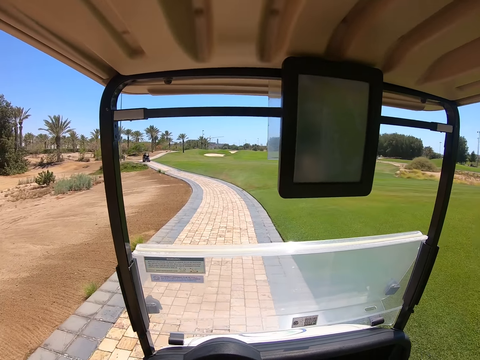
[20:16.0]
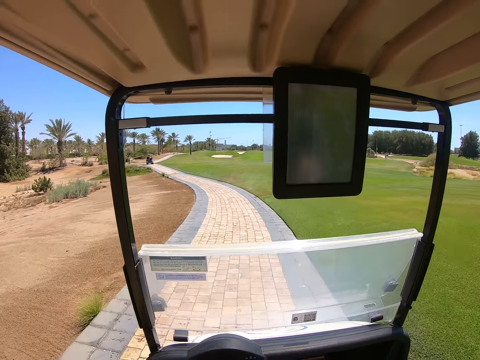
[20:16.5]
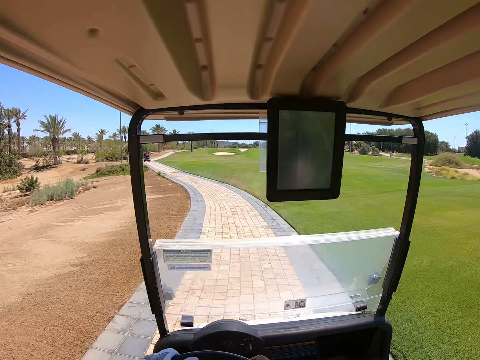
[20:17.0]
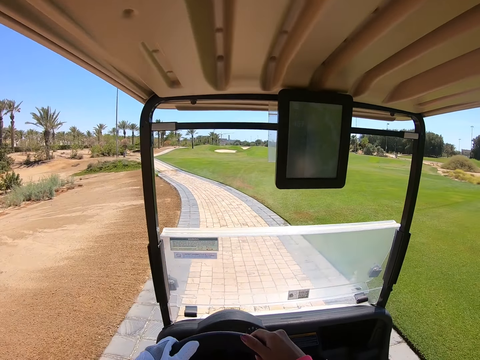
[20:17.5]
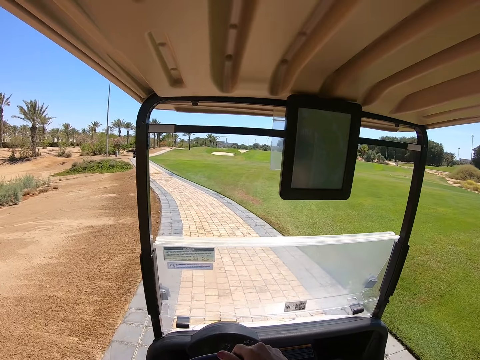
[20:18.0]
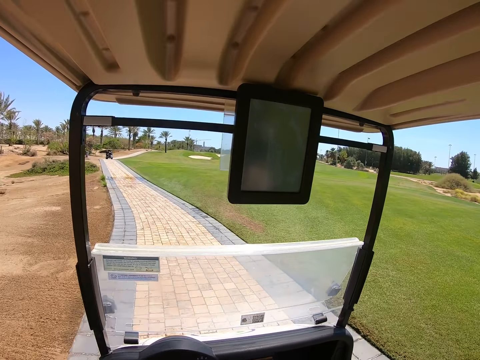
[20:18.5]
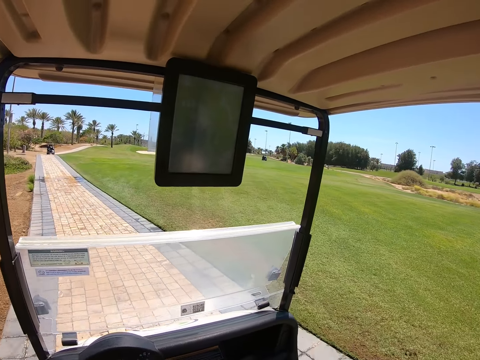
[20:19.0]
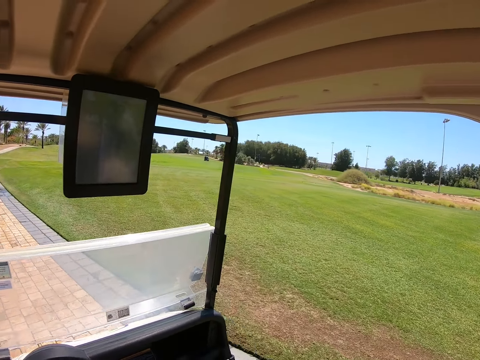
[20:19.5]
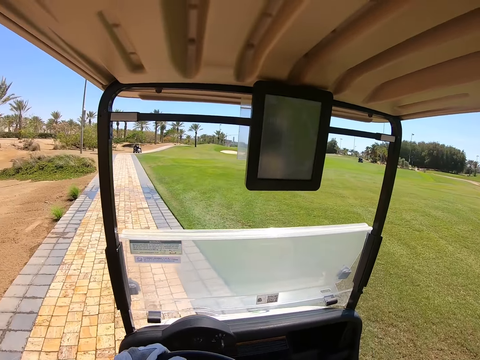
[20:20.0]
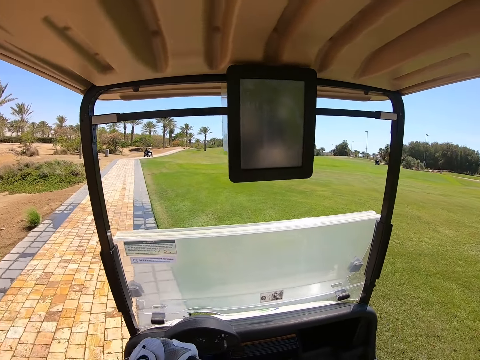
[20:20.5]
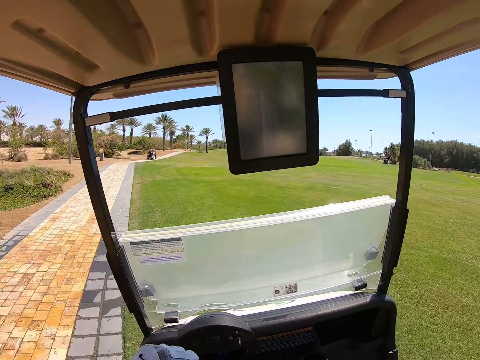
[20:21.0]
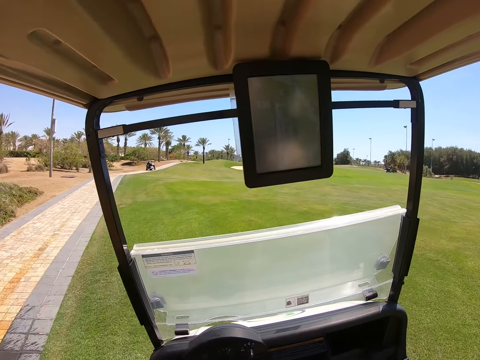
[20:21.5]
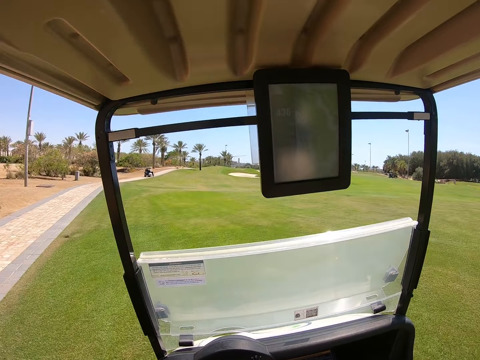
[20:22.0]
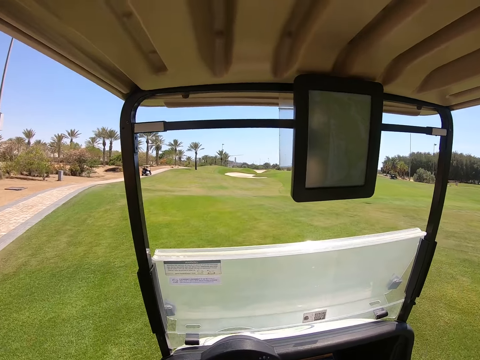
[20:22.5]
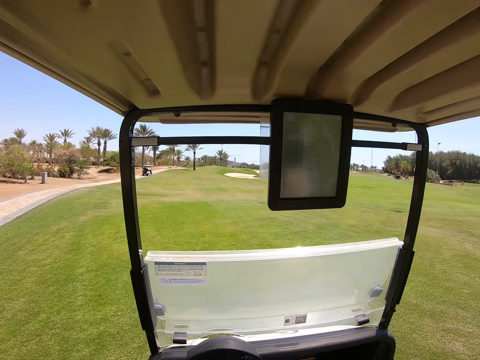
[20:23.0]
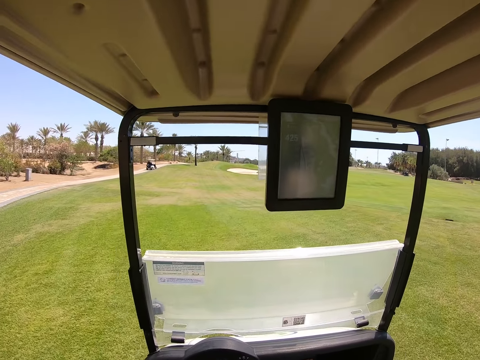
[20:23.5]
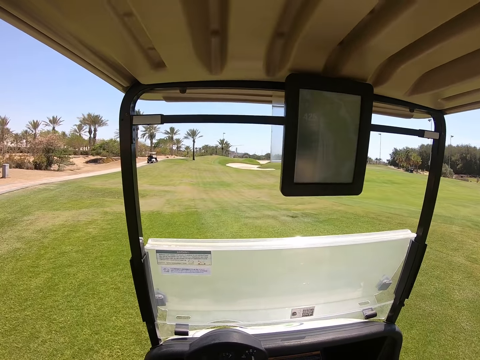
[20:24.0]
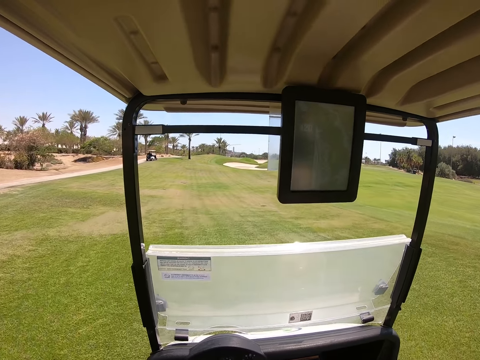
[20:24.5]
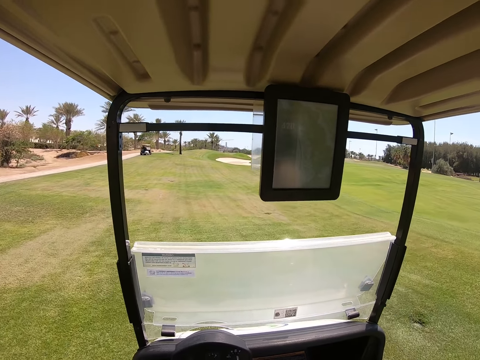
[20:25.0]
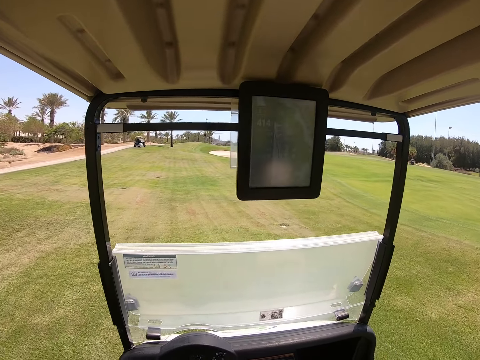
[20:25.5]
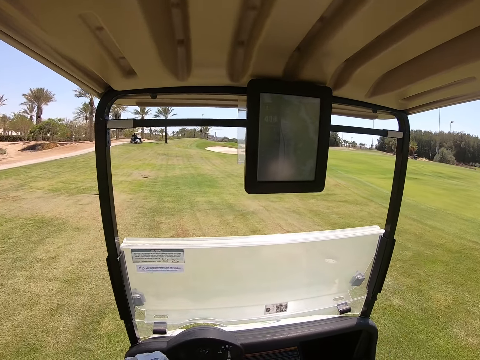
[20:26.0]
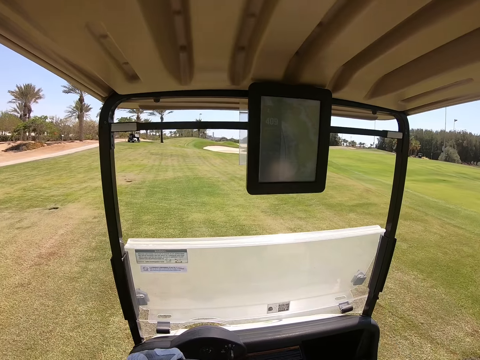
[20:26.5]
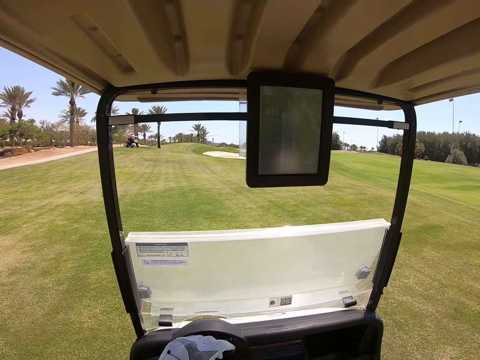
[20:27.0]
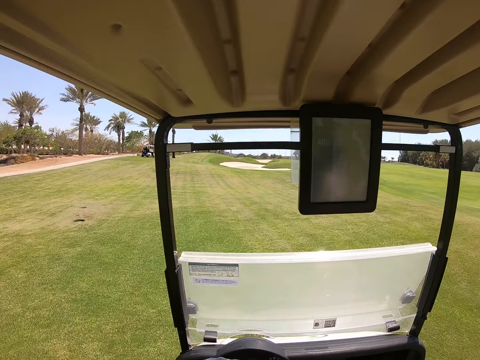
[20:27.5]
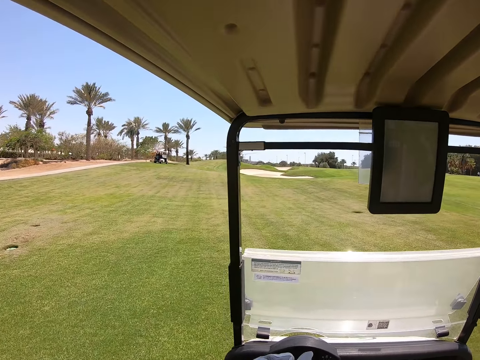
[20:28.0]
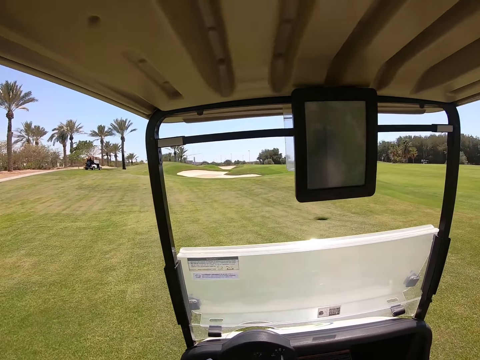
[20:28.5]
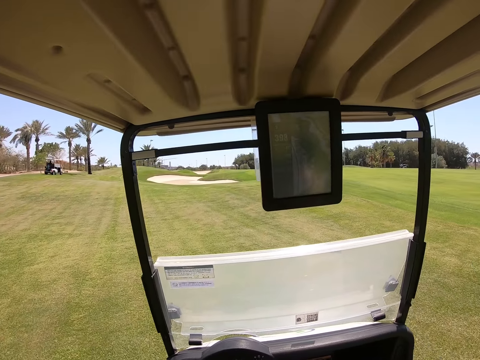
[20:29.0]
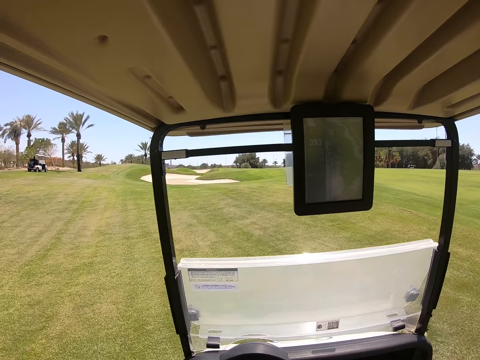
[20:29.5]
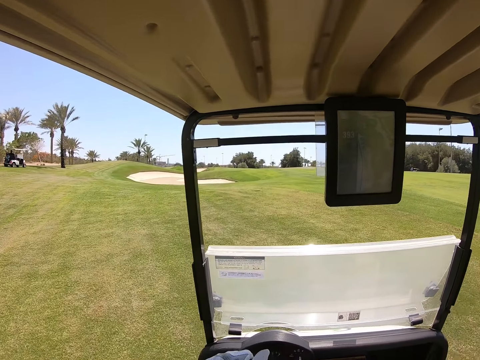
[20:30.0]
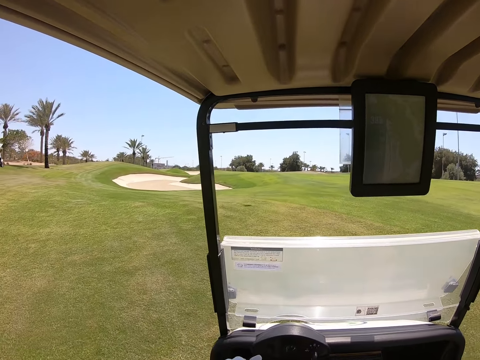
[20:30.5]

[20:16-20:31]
The camera wearer drives the golf cart on the pavement. They move the steering wheel. They drive the golf cart in the golf course.

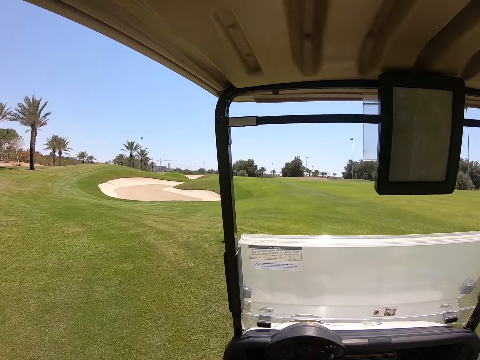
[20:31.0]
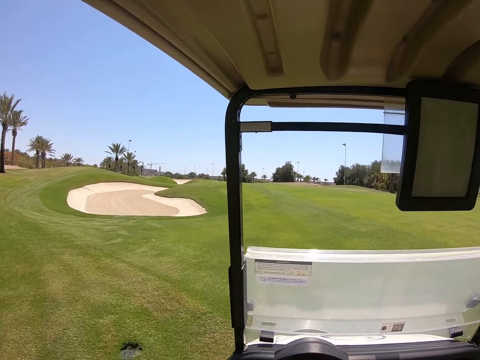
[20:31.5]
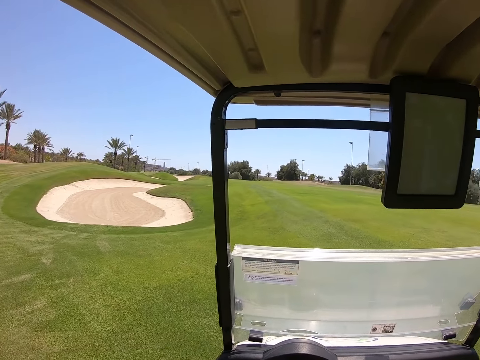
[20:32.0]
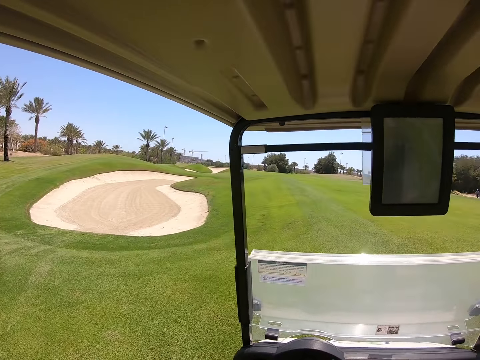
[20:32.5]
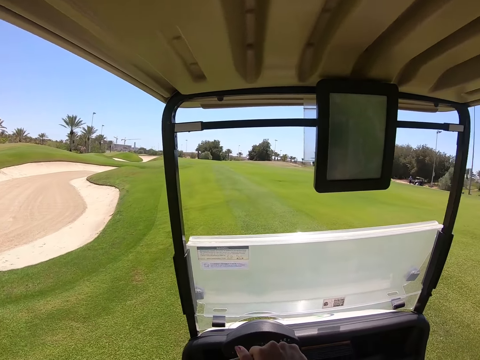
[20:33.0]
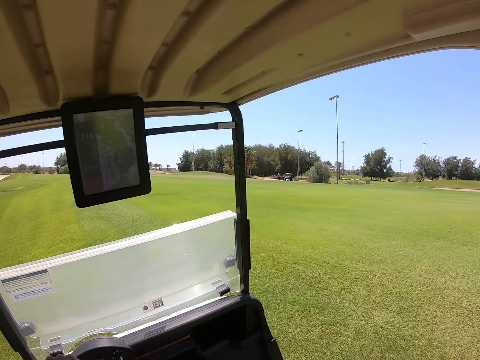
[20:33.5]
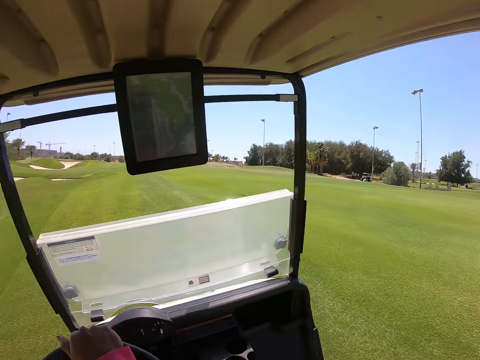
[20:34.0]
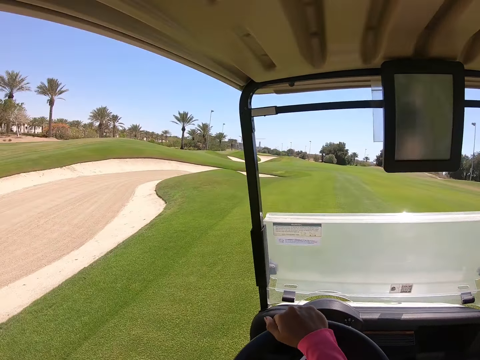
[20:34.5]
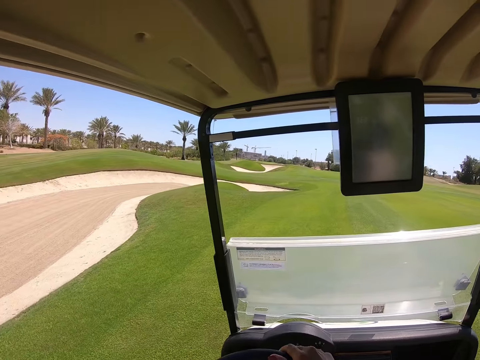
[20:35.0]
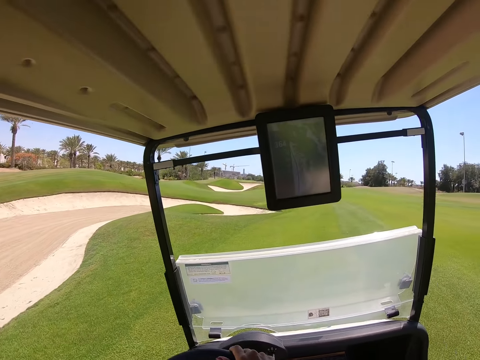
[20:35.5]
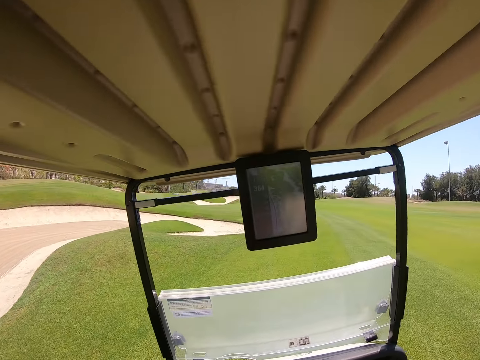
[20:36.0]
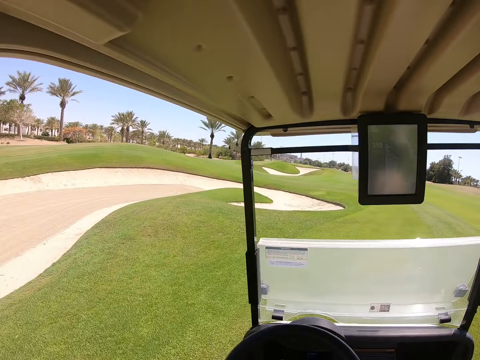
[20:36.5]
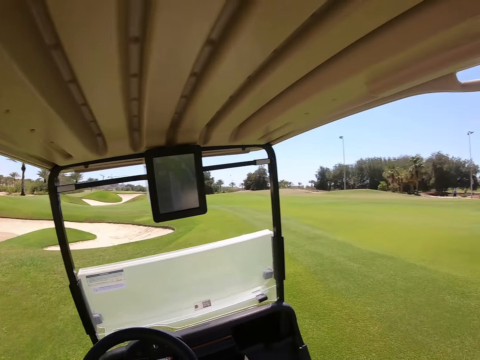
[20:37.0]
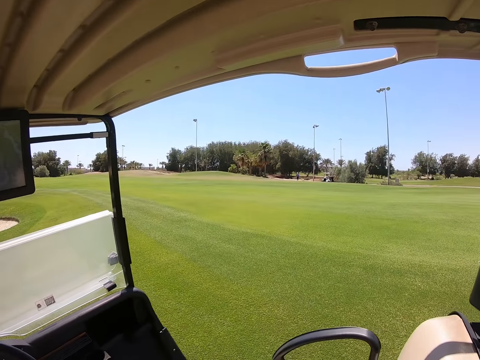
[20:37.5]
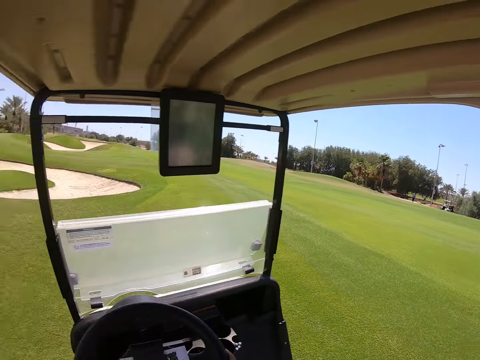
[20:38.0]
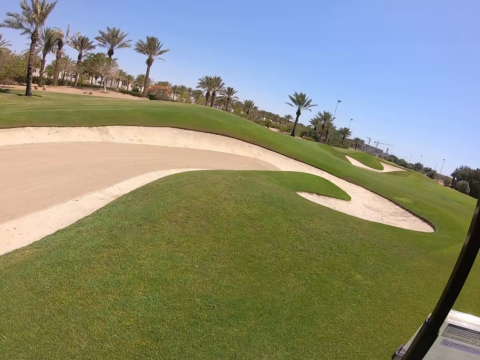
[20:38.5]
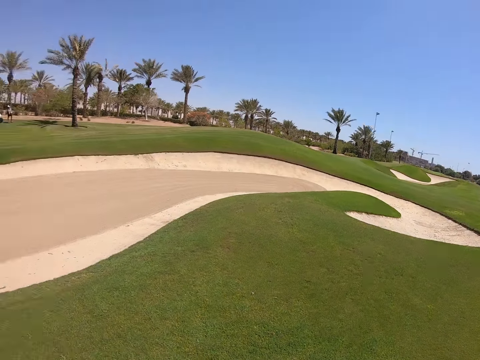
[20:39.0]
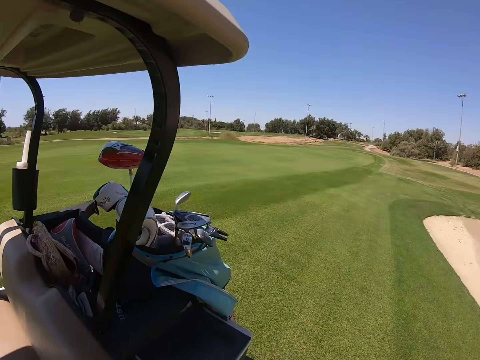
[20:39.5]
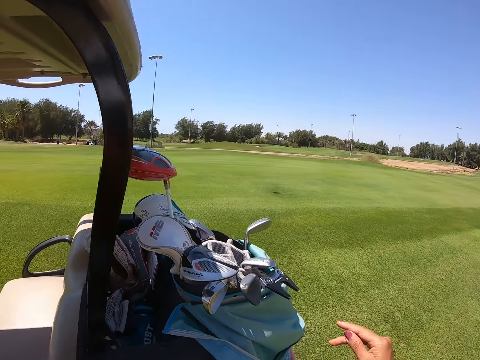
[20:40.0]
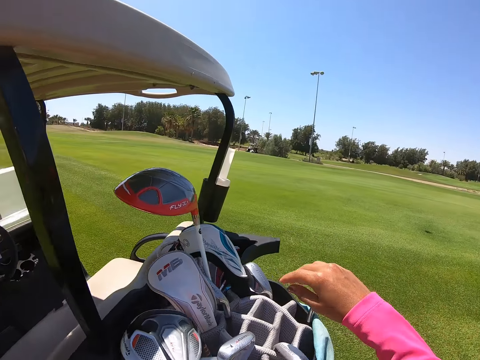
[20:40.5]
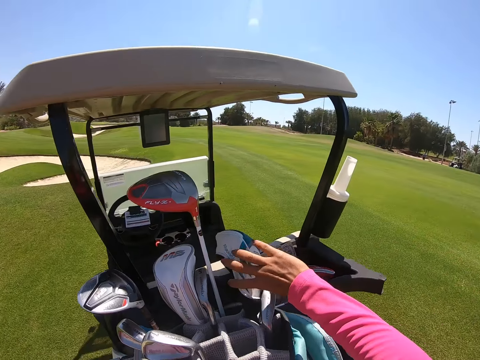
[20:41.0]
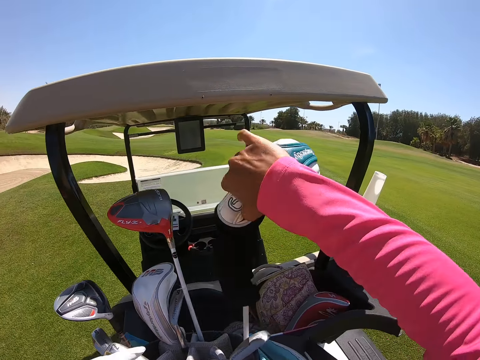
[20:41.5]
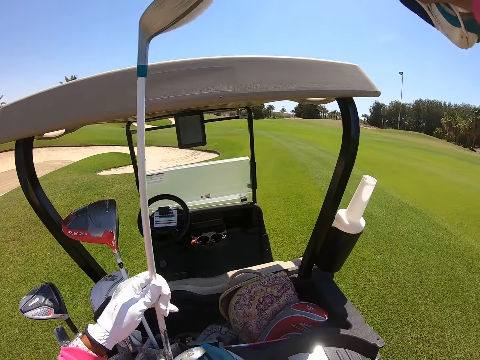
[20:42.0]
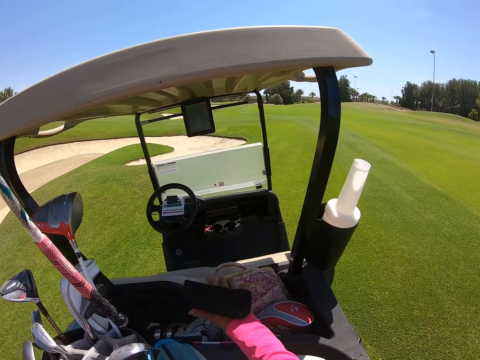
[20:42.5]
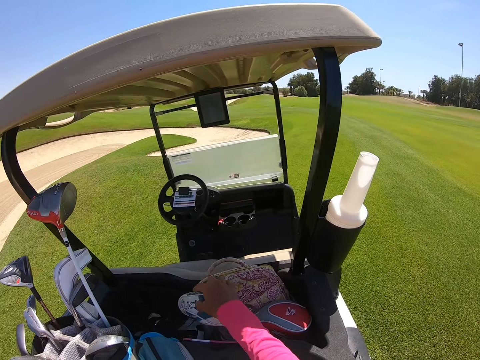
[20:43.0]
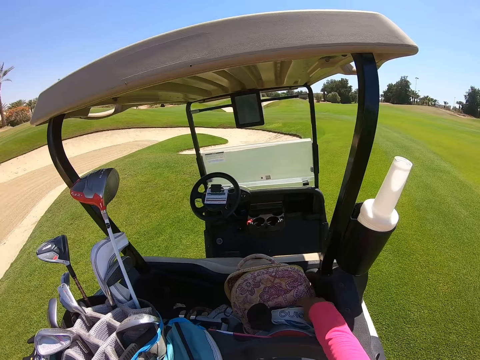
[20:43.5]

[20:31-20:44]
The camera wearer looks around. They turn around. They pick up a golf club.
